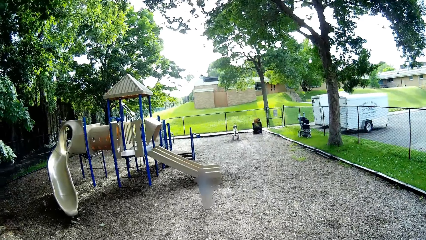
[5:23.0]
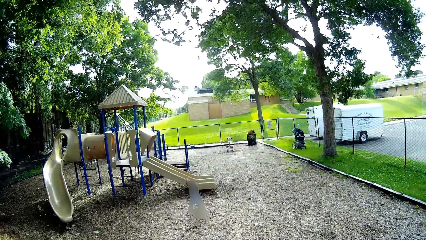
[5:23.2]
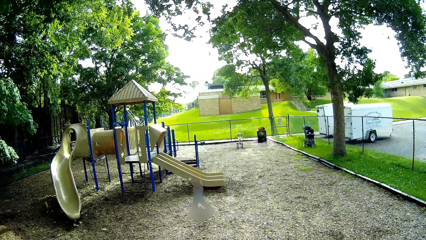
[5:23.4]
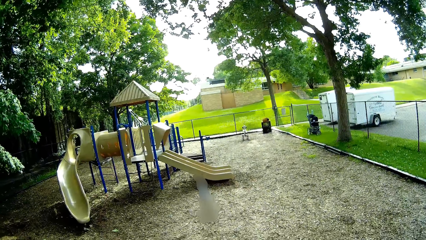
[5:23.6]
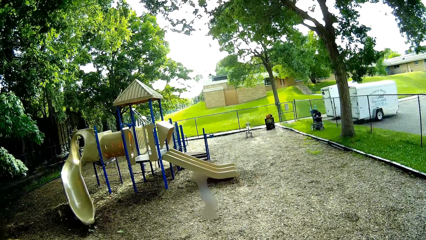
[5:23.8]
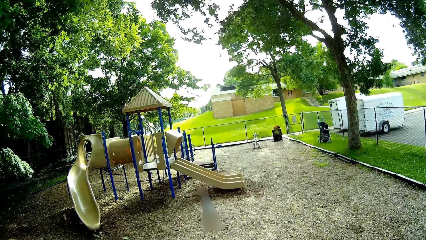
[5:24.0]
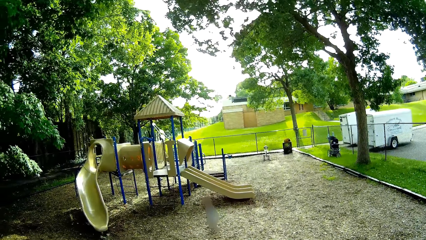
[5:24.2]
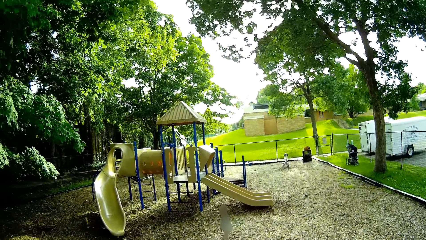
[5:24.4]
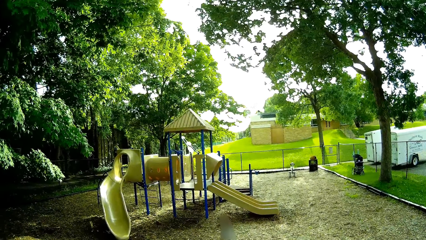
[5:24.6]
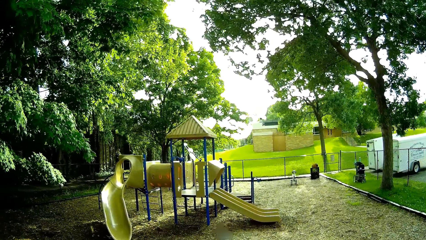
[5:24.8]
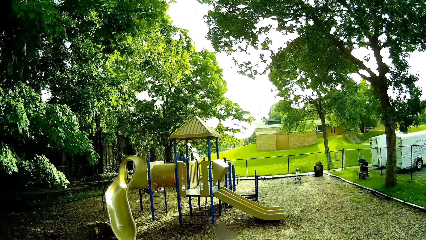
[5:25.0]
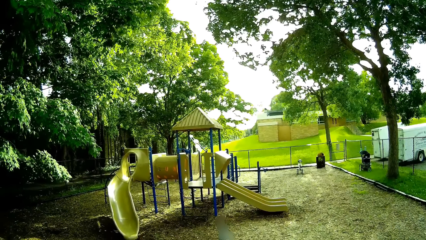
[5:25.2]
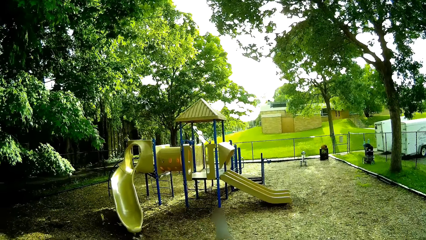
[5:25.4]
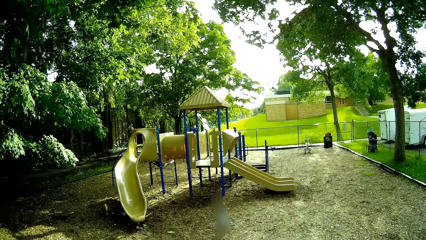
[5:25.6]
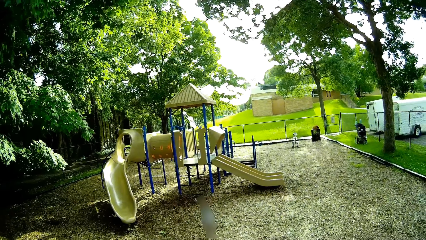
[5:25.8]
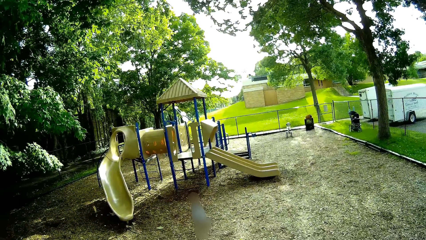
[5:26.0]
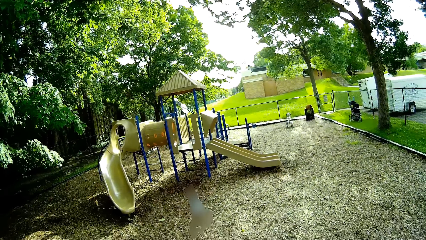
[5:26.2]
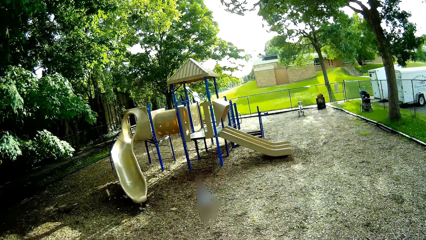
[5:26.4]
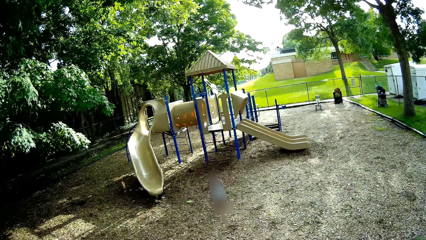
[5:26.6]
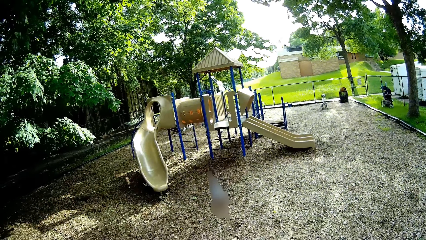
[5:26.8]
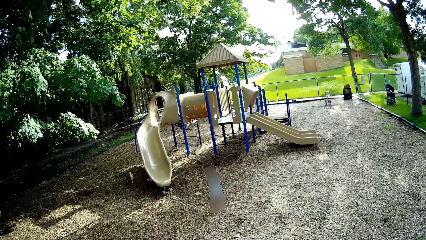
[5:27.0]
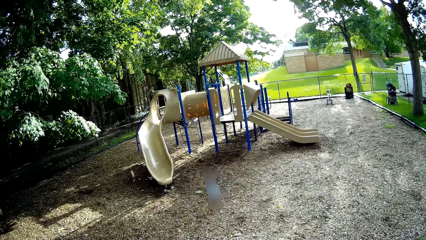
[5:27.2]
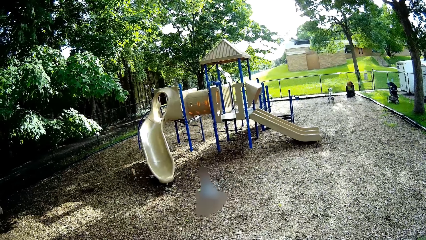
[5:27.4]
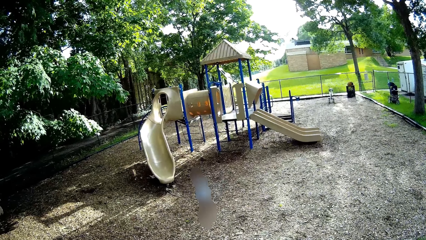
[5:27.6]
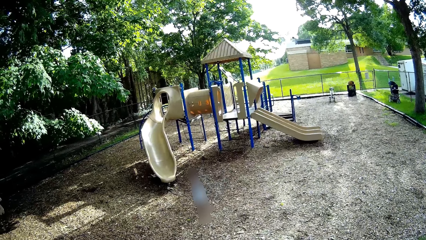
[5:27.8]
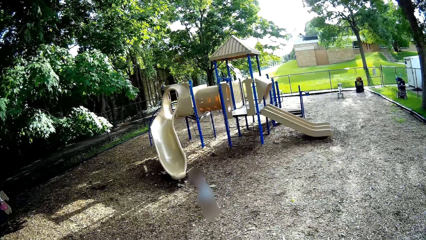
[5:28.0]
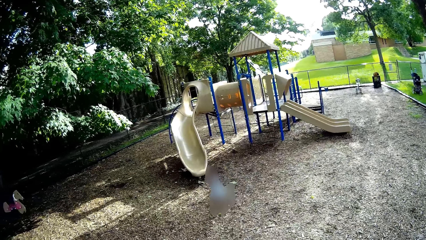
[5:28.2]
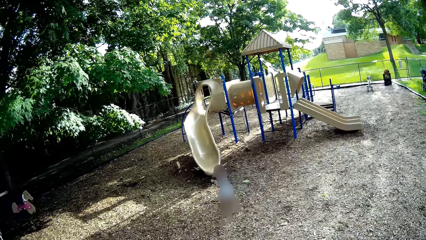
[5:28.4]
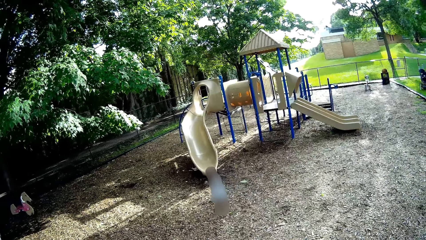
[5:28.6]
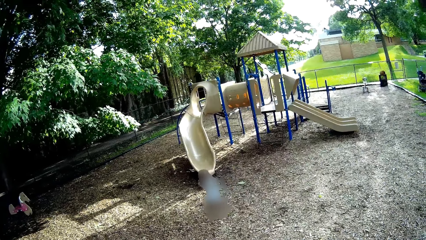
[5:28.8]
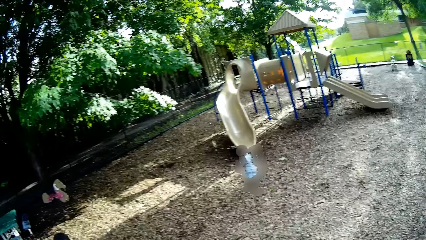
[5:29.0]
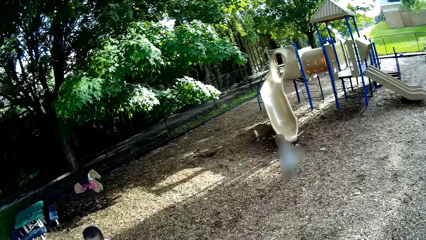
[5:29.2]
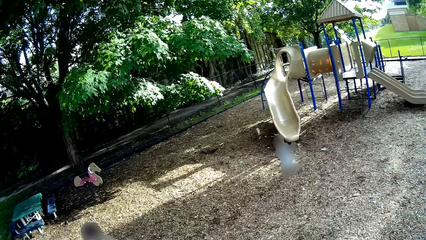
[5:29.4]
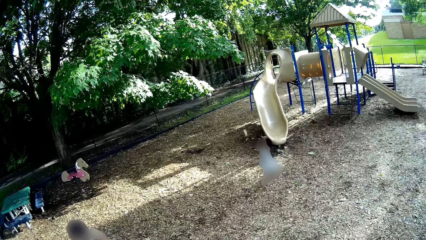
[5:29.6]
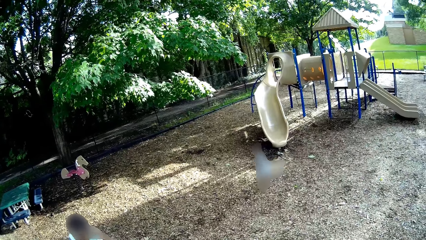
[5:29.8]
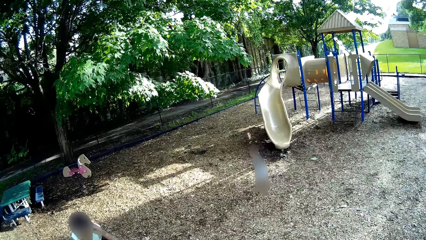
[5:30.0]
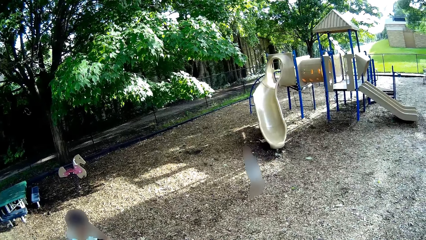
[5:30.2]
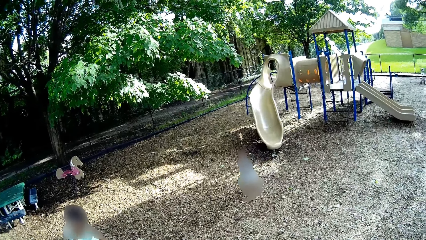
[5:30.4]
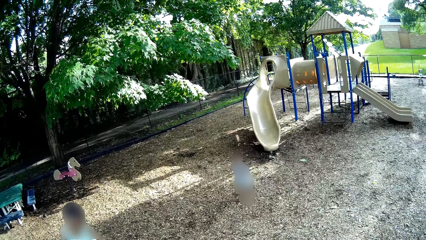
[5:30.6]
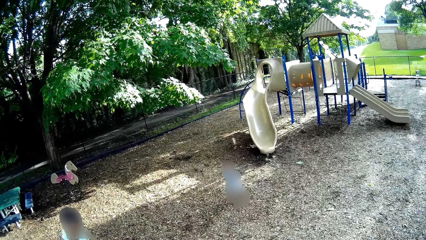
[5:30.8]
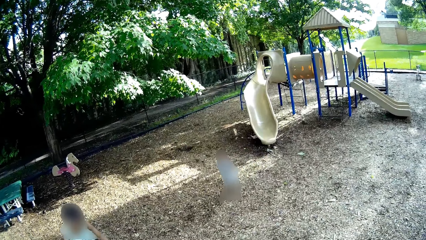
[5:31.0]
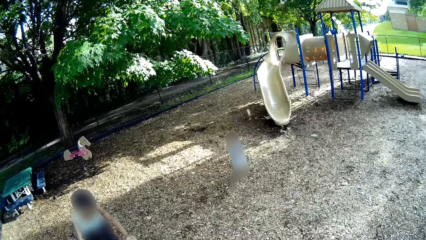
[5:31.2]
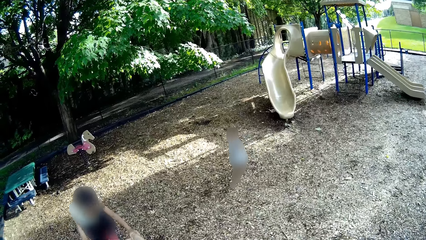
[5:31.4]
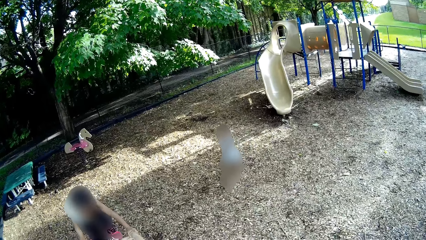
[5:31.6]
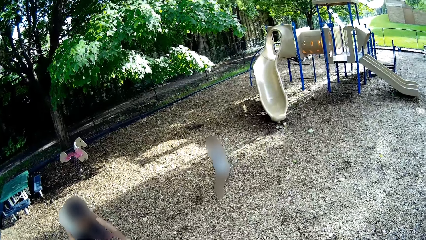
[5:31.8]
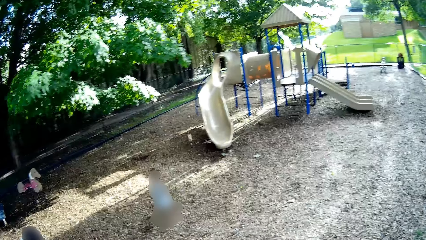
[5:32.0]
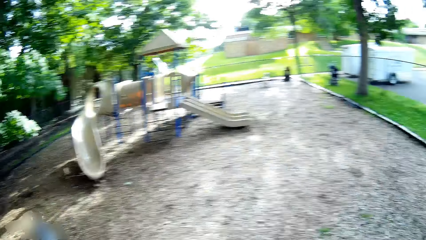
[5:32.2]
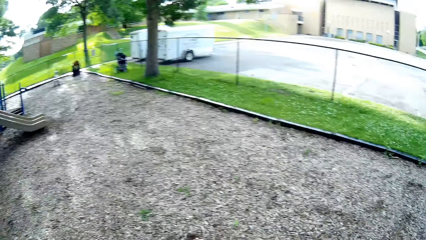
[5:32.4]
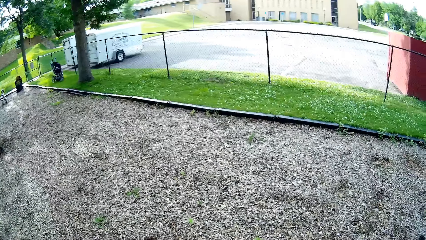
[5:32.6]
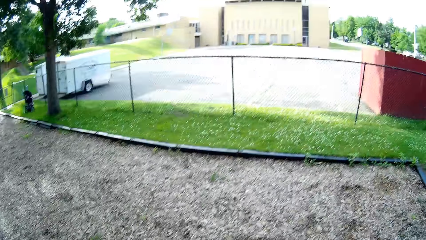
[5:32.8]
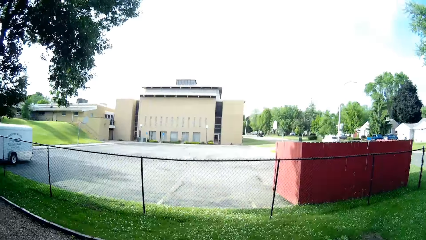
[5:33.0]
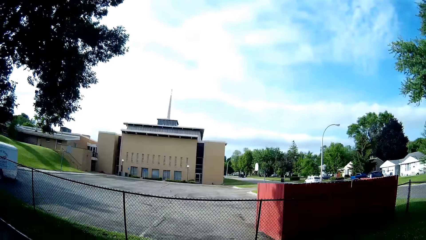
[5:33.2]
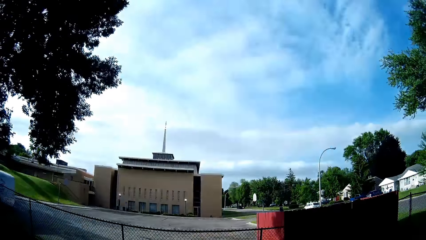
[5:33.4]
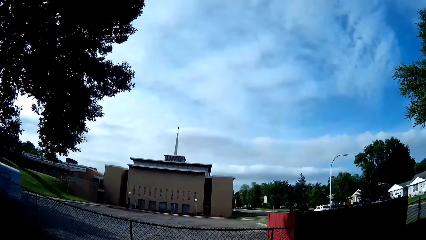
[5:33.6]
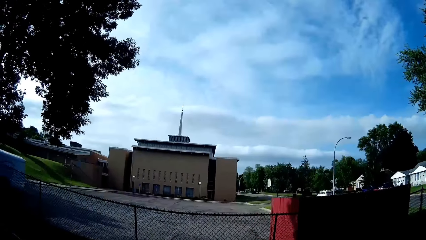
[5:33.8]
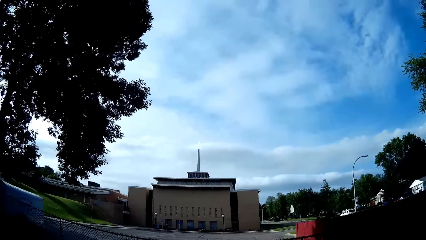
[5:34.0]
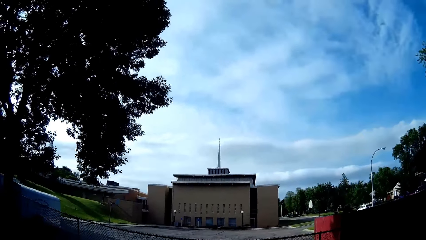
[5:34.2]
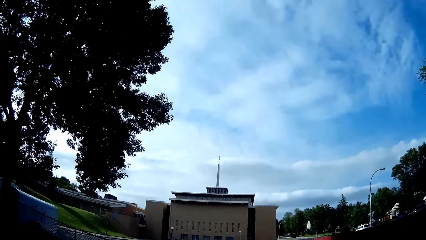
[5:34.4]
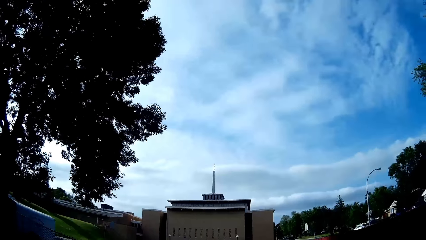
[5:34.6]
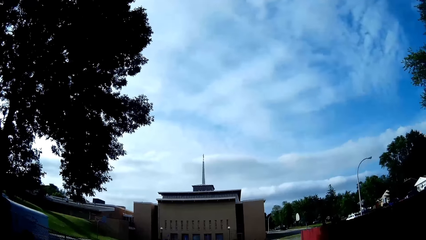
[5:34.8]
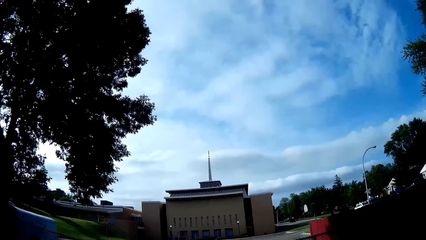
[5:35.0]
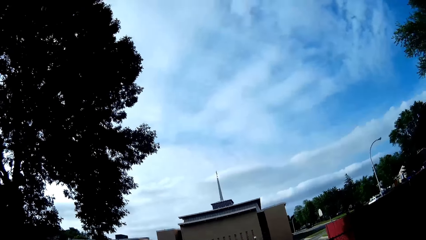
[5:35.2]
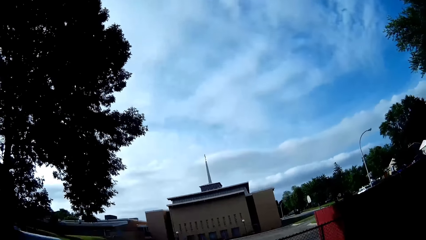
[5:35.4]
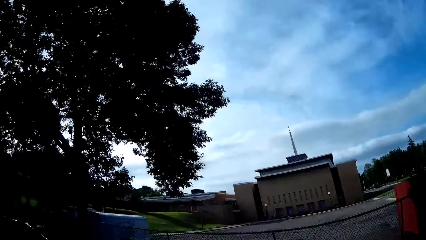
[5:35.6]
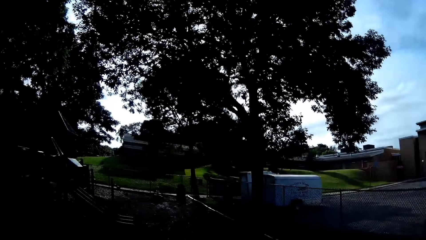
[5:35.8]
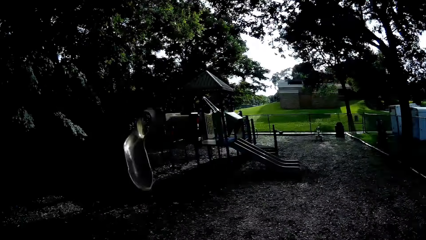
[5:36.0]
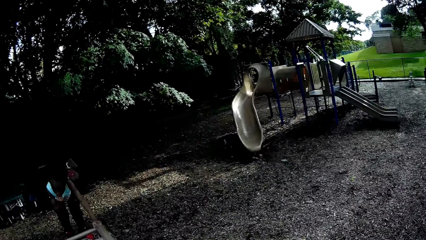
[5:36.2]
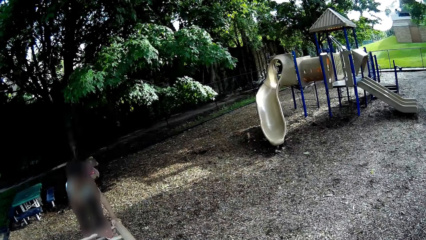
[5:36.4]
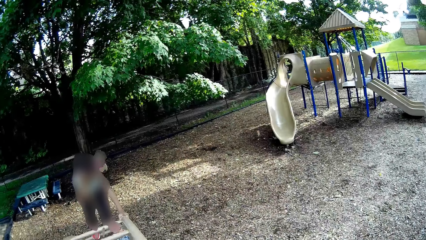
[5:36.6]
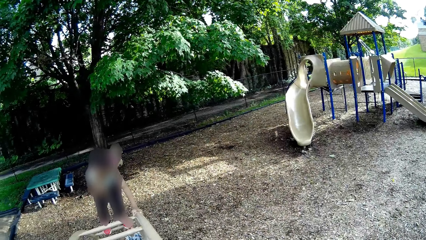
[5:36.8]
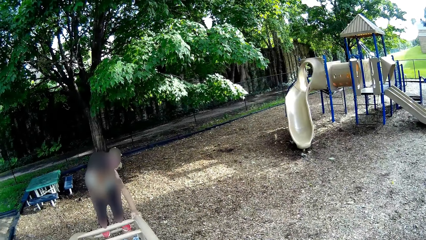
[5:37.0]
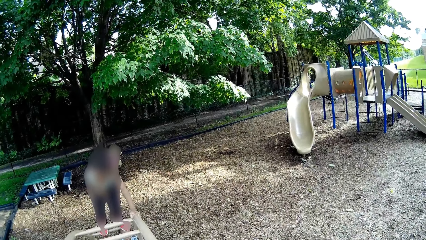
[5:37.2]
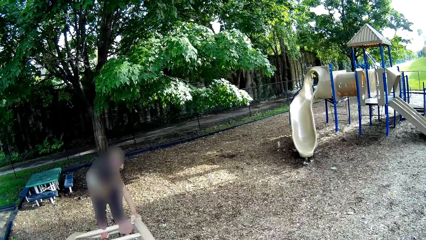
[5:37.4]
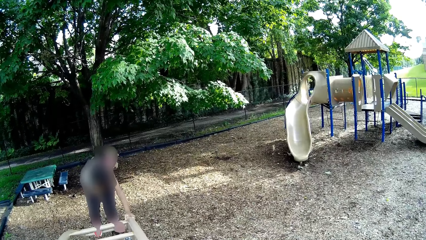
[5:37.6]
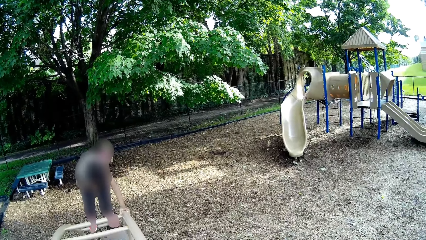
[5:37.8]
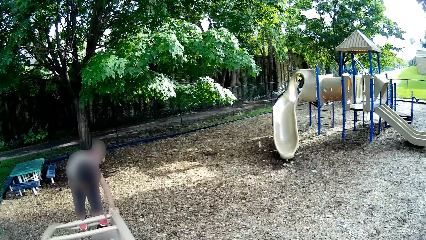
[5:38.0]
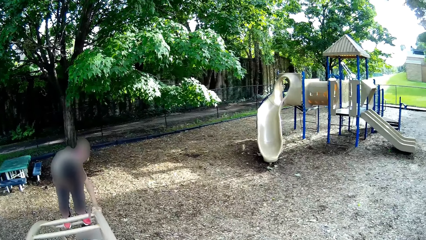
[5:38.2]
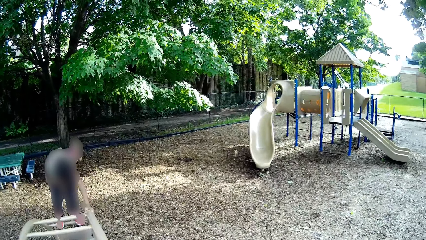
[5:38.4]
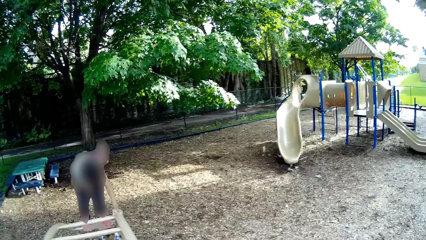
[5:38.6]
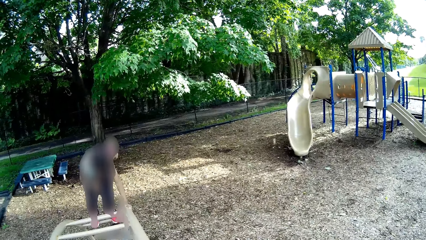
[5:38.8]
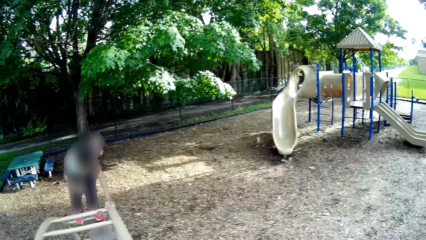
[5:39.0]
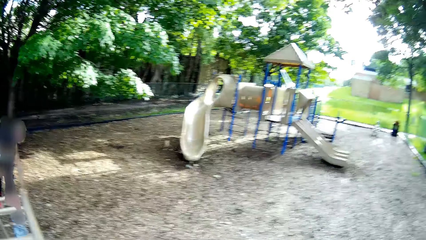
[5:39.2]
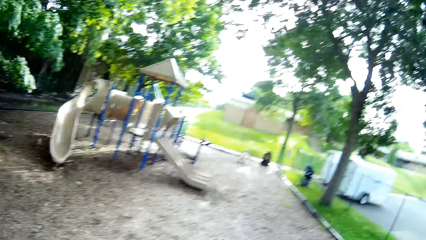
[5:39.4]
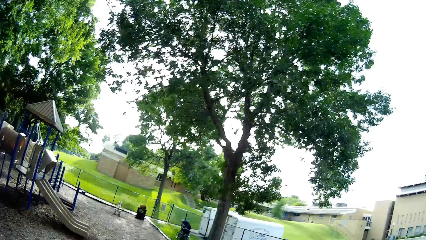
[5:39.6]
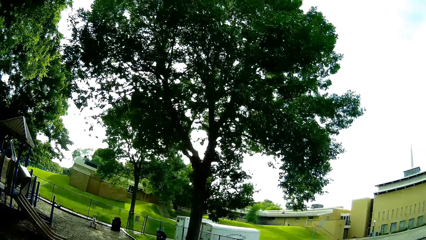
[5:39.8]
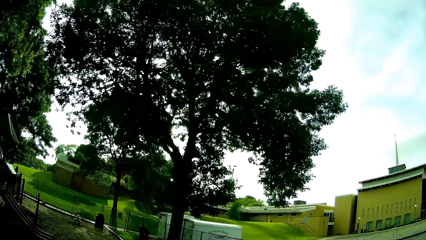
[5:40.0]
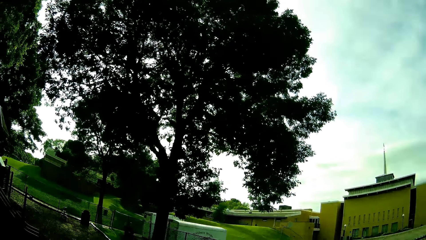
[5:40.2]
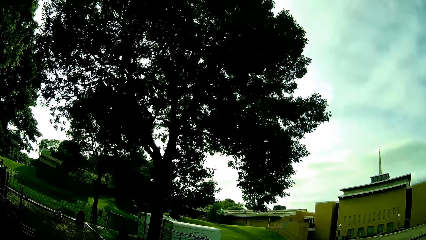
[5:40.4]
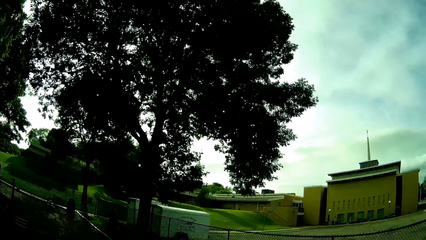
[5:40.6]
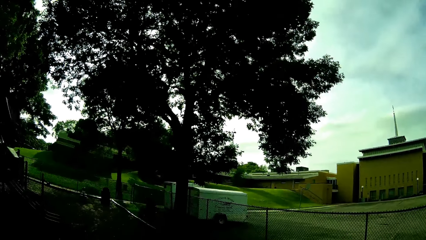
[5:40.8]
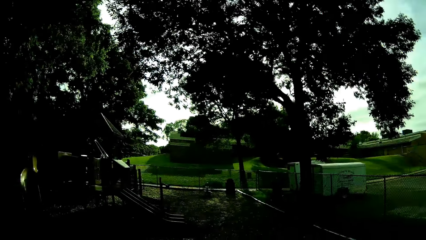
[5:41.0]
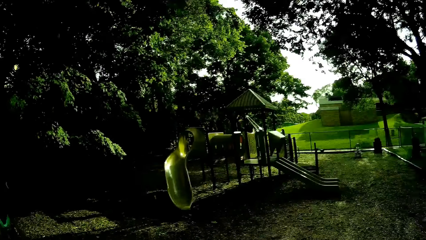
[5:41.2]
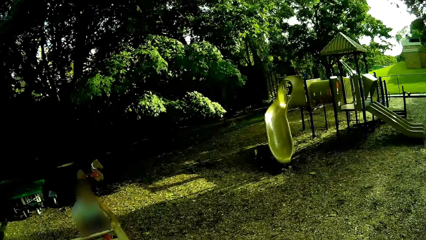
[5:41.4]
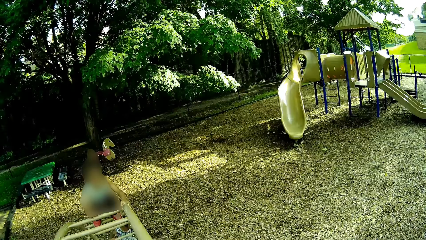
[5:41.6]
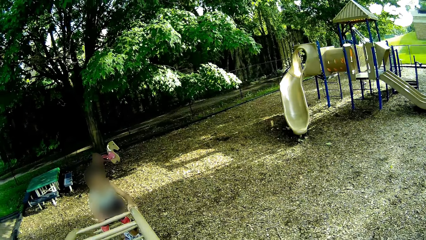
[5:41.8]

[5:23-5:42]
The camera wearer converses with a child. They talk to the child while looking around.
